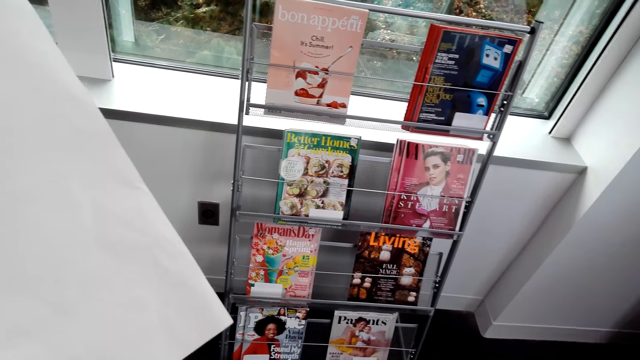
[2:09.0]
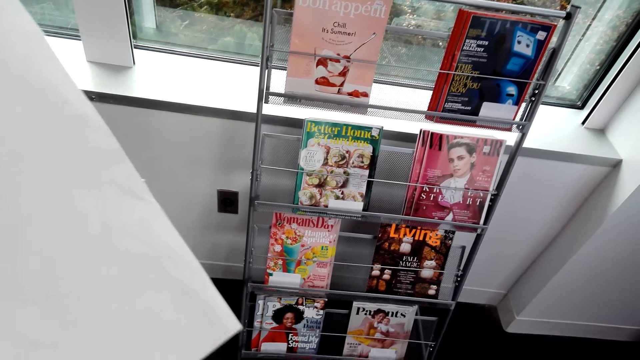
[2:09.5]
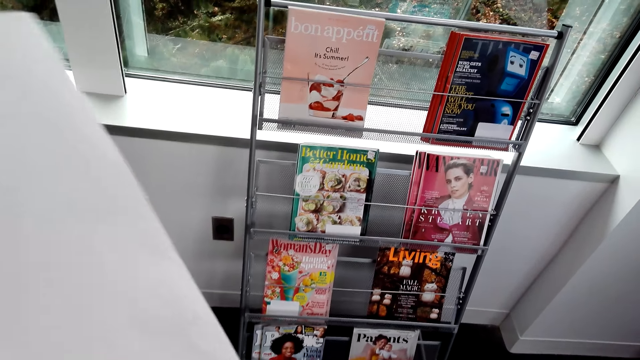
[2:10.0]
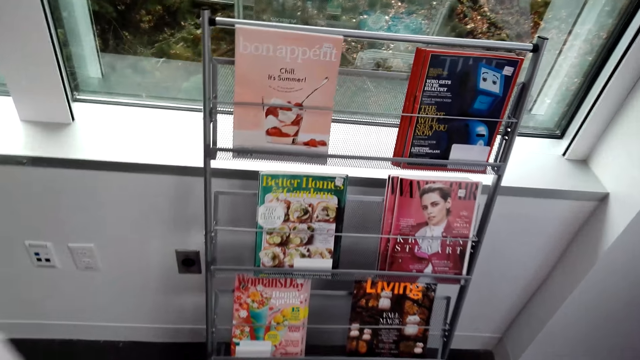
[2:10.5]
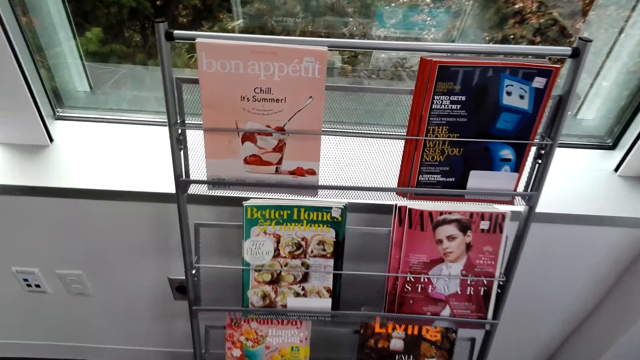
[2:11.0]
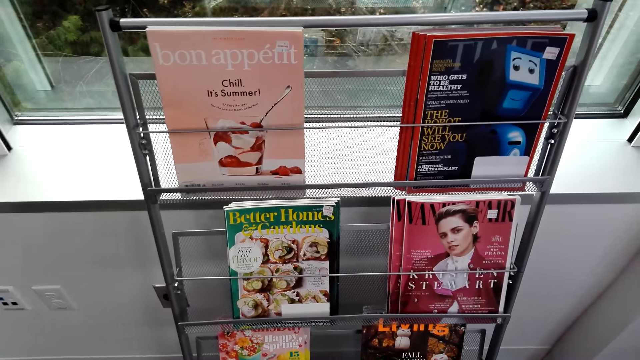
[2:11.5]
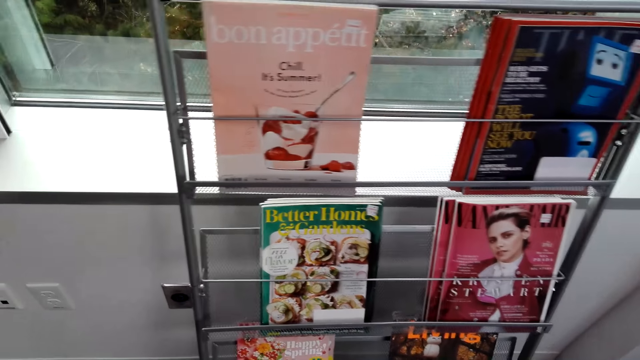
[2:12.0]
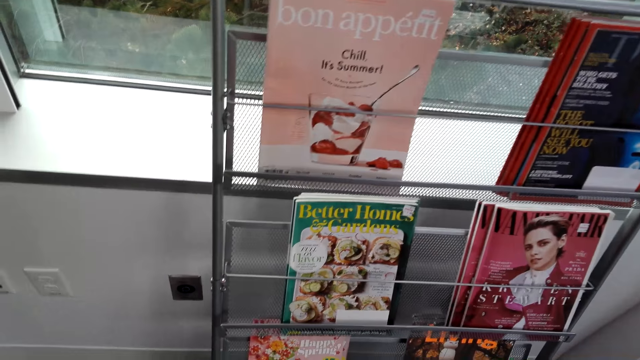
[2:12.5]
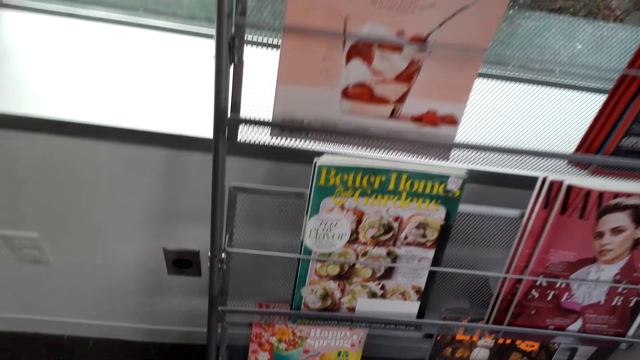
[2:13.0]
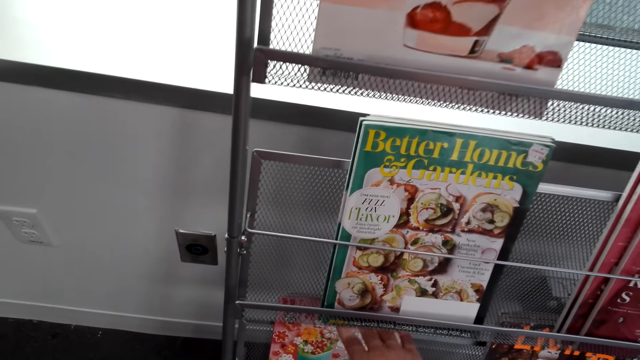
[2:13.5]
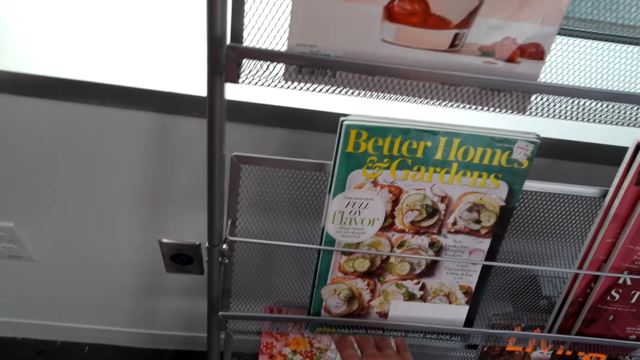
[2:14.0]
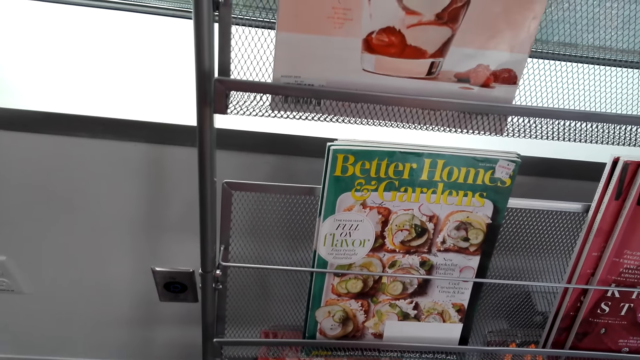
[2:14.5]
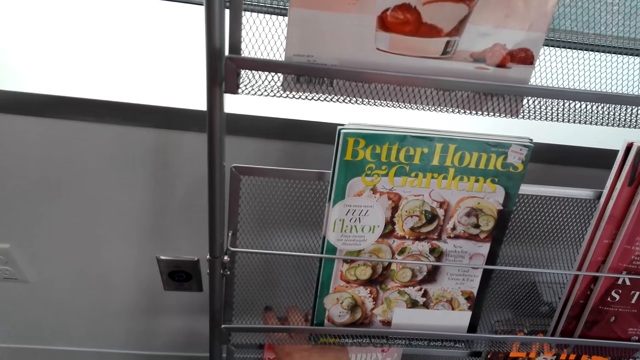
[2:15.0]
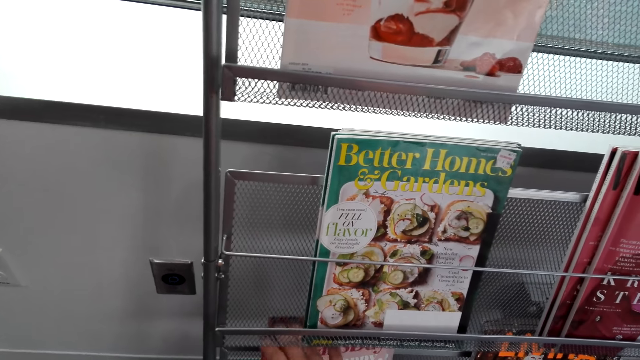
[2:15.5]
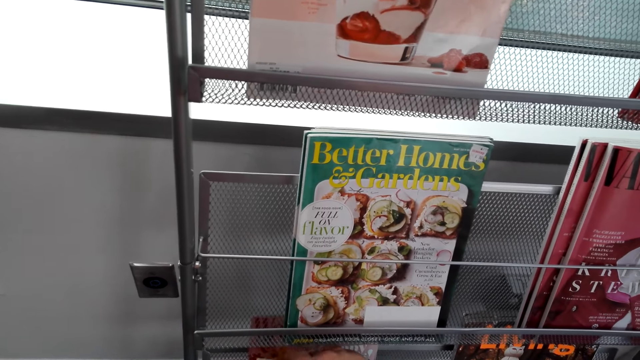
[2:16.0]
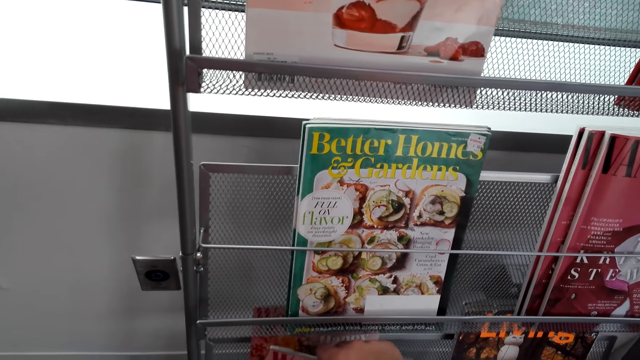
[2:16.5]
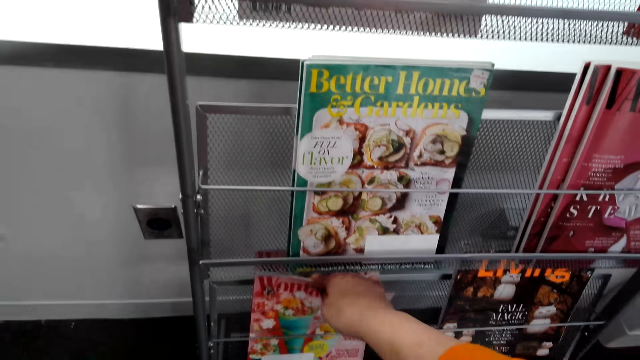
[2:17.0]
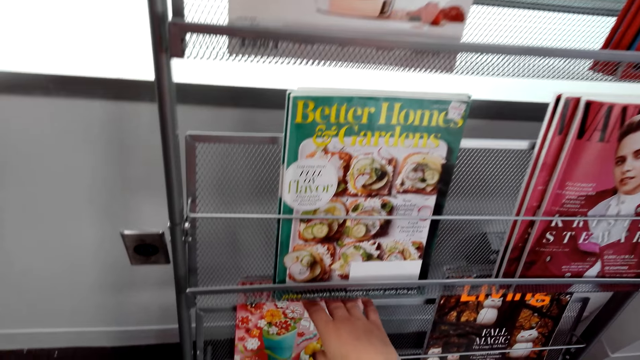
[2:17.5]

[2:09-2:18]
The camera wearer looks around. They hold a magazine.

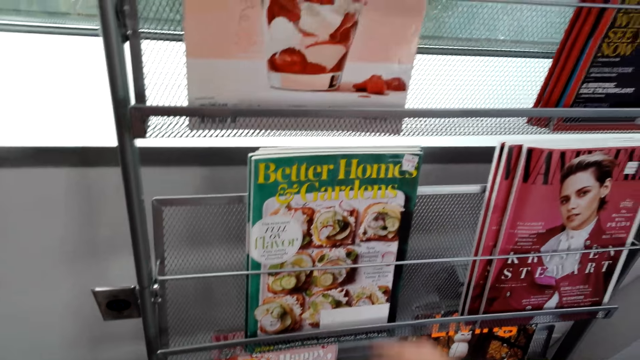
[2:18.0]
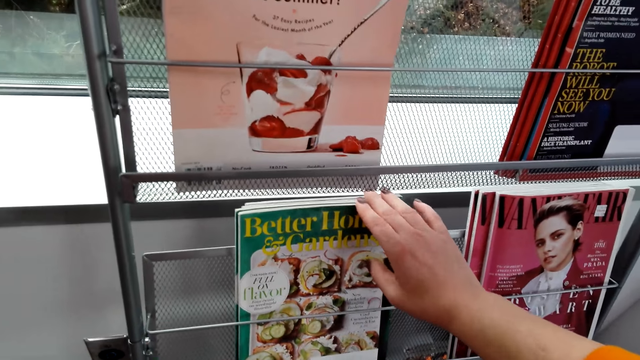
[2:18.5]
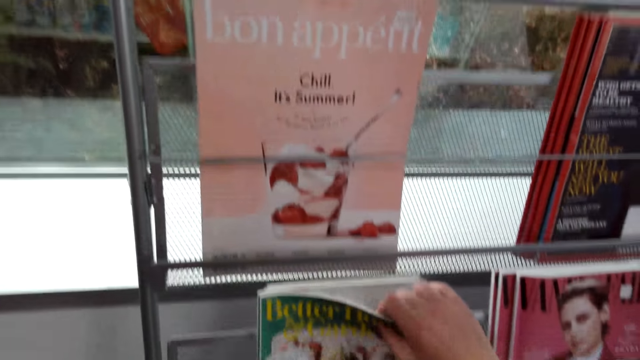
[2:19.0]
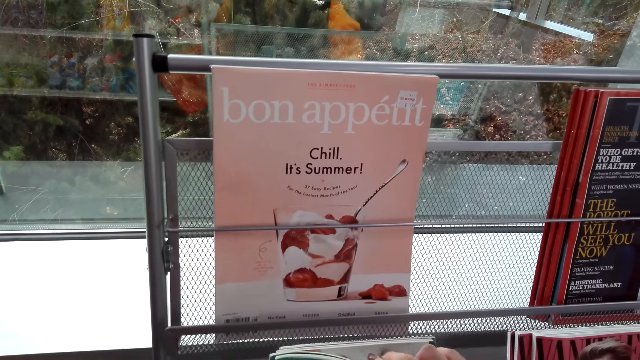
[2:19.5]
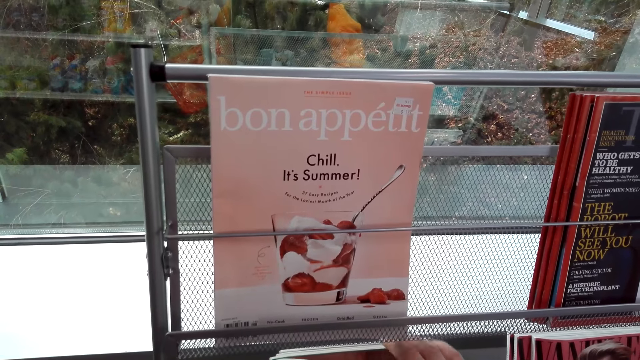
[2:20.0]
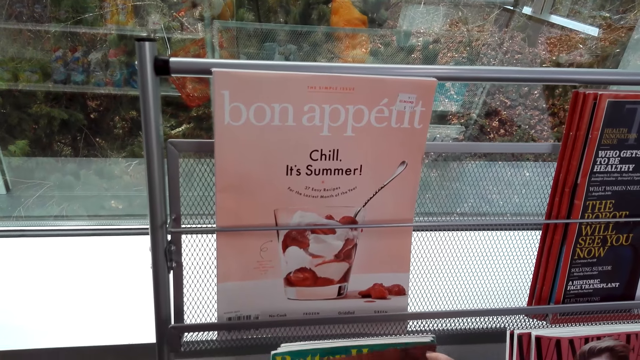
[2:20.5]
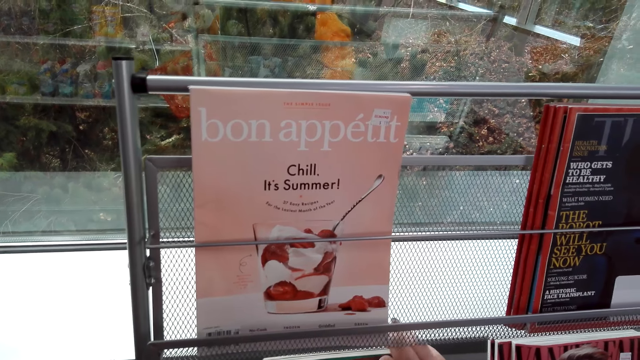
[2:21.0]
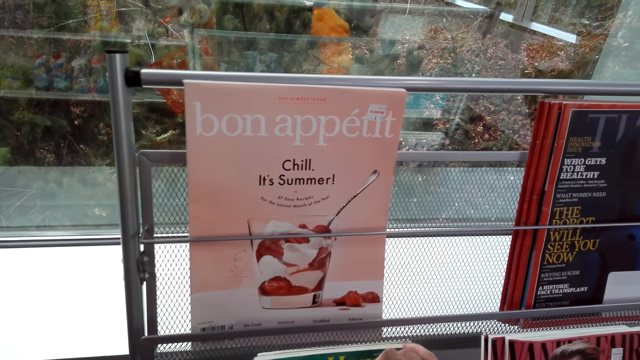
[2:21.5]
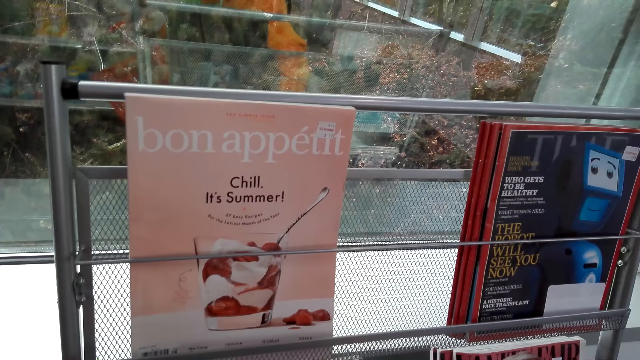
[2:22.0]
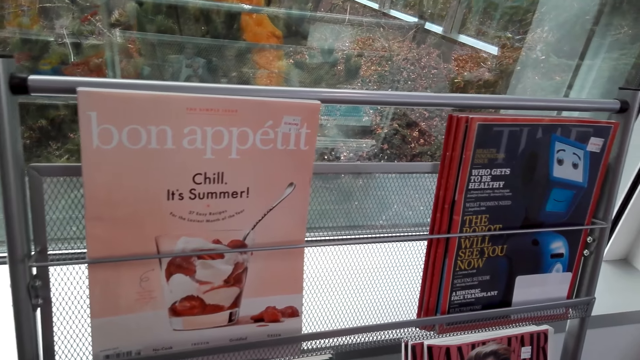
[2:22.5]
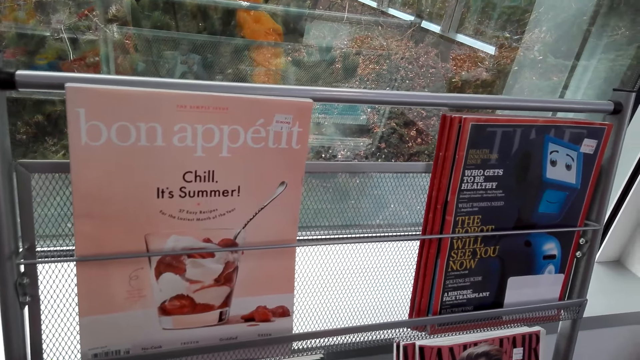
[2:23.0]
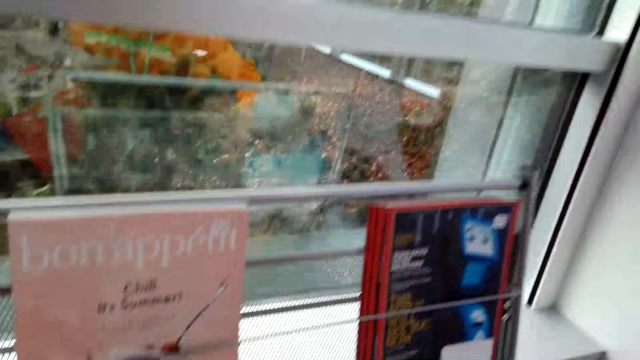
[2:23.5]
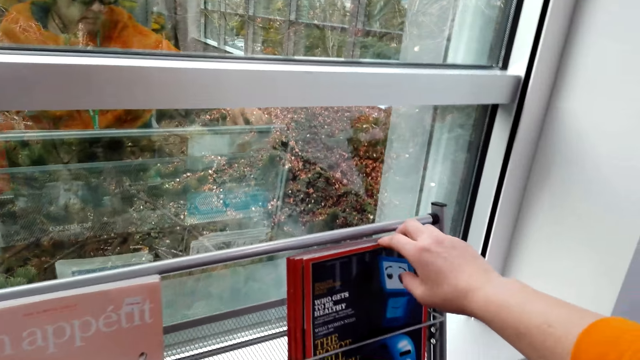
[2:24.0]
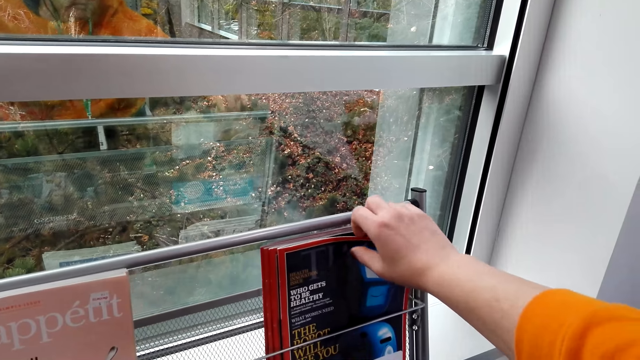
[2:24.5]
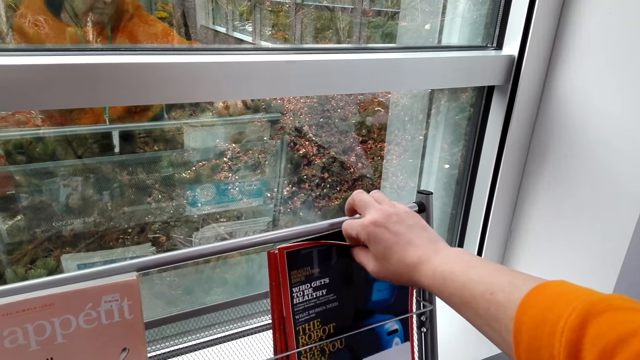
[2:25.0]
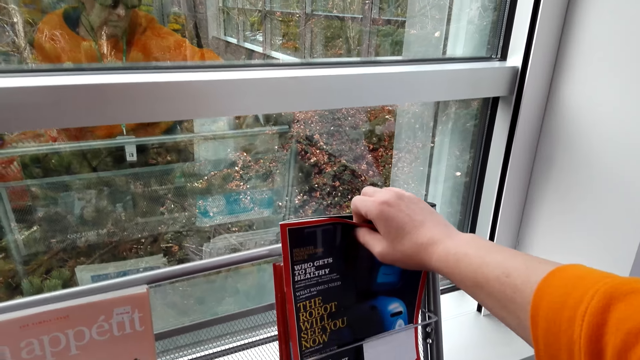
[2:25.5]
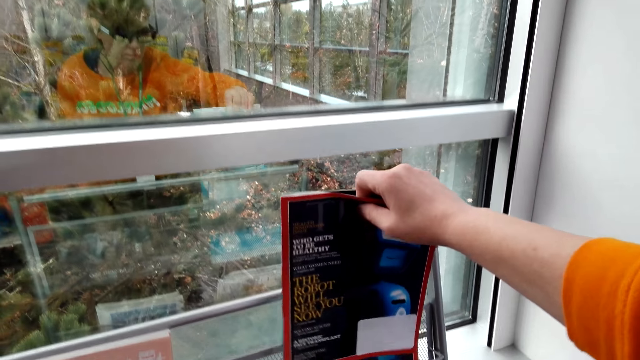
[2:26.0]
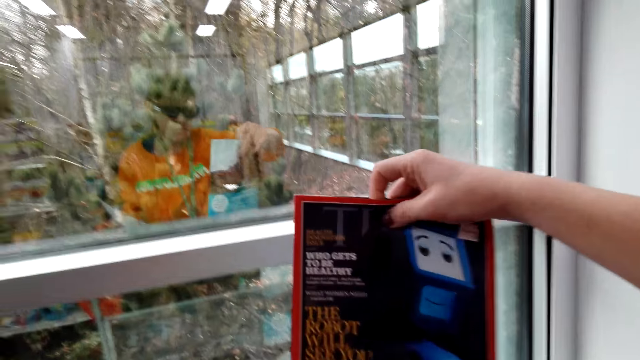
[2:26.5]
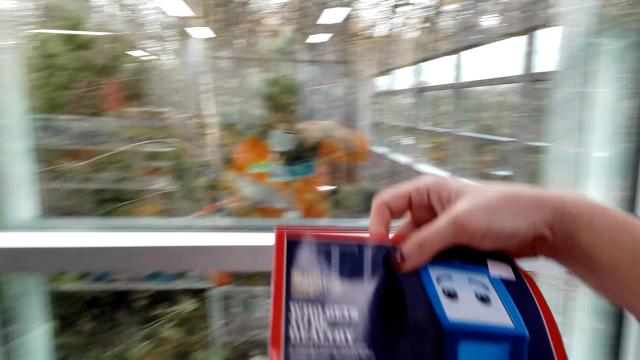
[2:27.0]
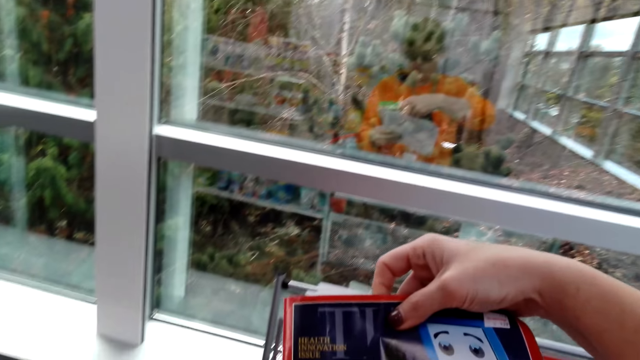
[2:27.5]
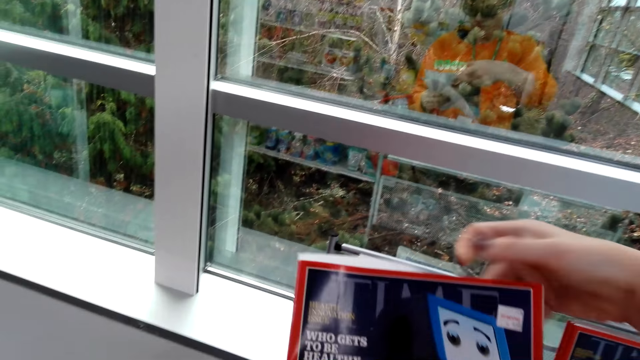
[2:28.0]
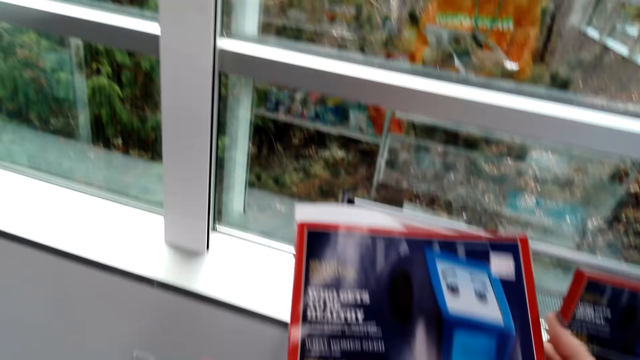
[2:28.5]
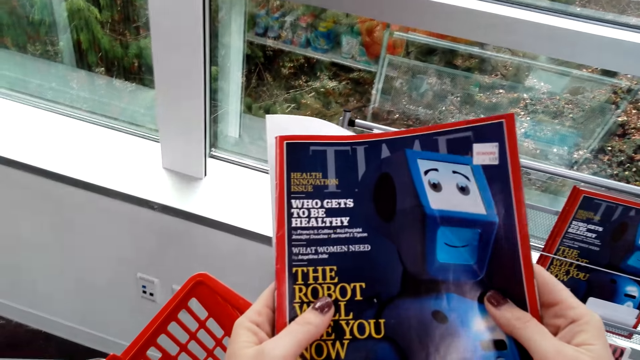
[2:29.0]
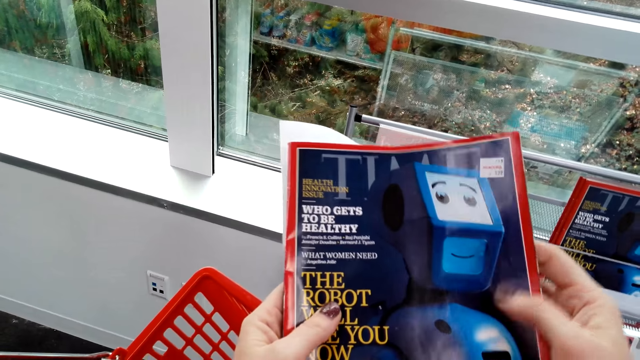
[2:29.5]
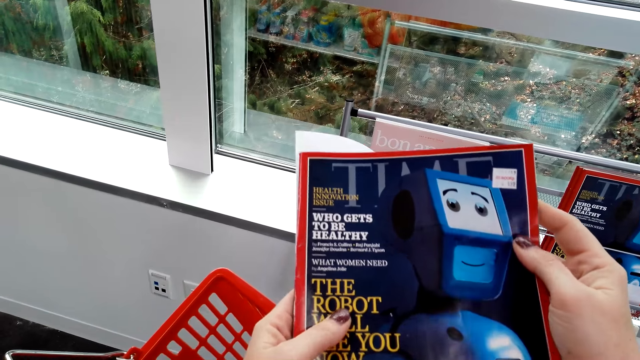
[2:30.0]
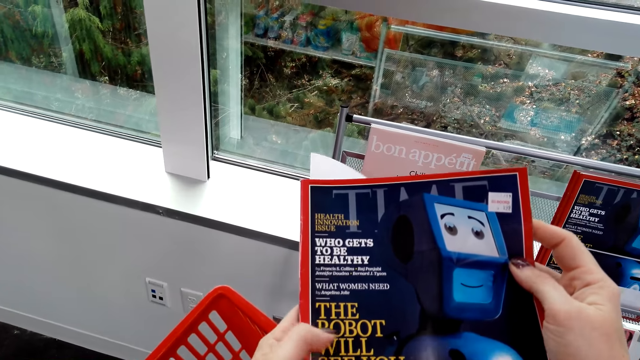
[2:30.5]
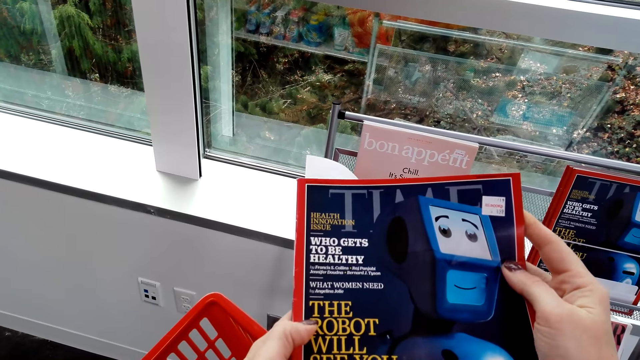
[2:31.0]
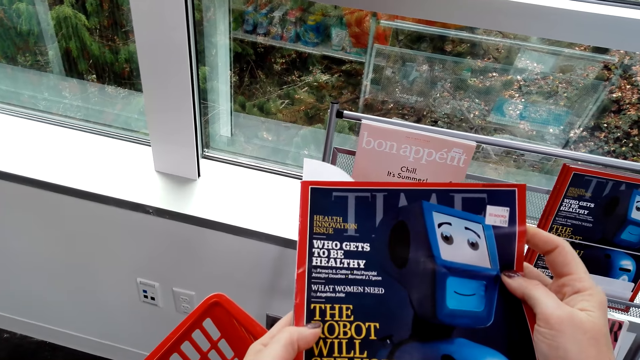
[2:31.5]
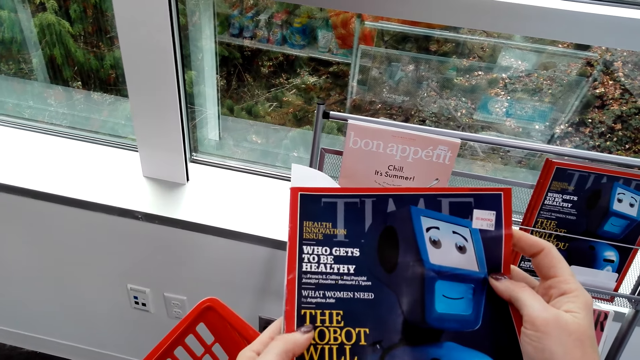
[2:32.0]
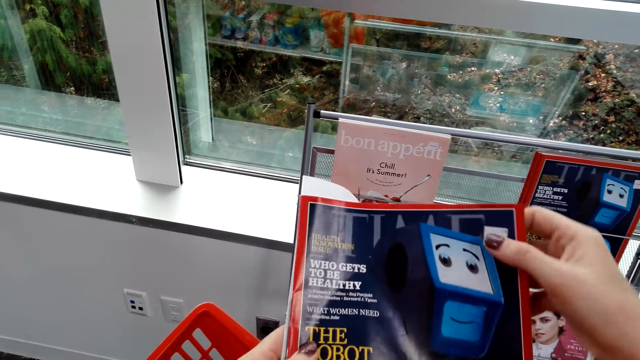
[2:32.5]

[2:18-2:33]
The camera wearer touches books in the book shelf. They hold a magazine. They pick up the magazine. They peruse the magazine. They carry a shopping basket.
